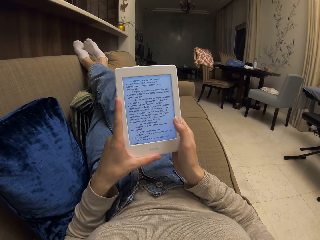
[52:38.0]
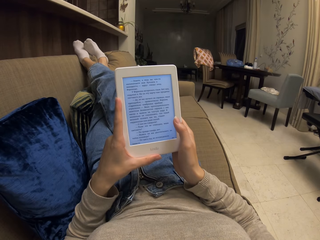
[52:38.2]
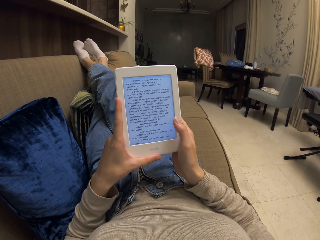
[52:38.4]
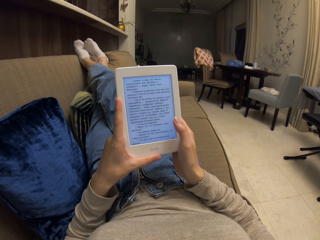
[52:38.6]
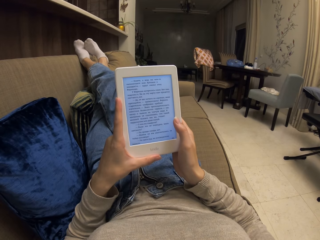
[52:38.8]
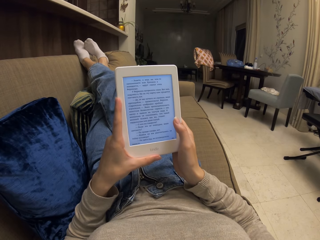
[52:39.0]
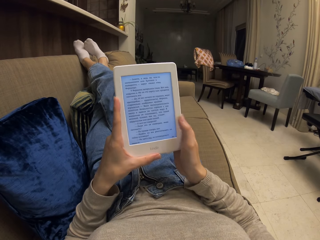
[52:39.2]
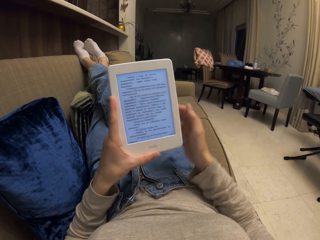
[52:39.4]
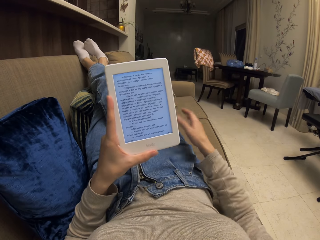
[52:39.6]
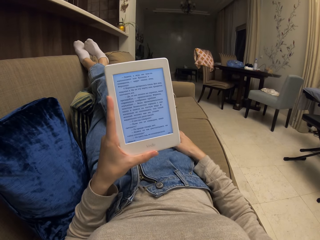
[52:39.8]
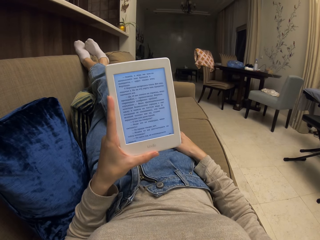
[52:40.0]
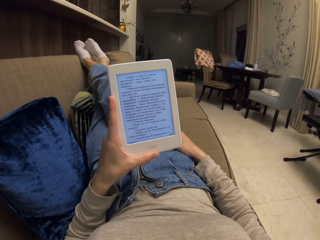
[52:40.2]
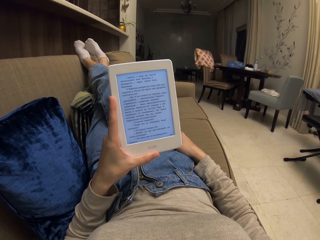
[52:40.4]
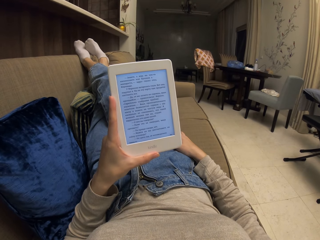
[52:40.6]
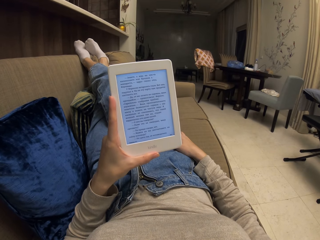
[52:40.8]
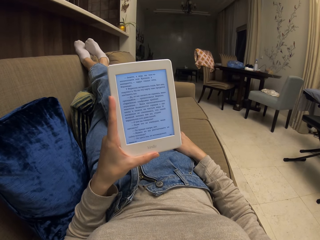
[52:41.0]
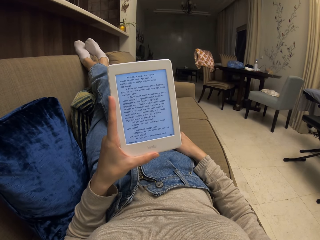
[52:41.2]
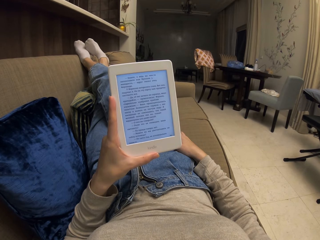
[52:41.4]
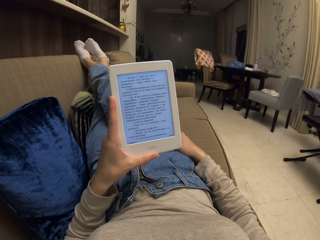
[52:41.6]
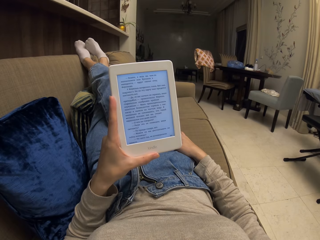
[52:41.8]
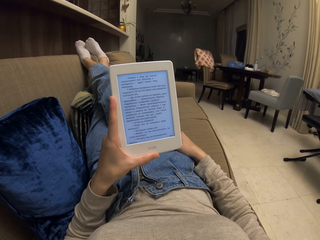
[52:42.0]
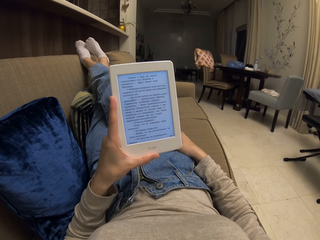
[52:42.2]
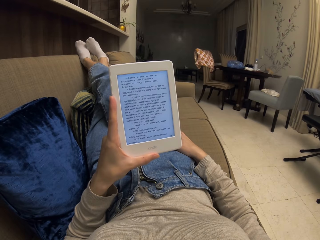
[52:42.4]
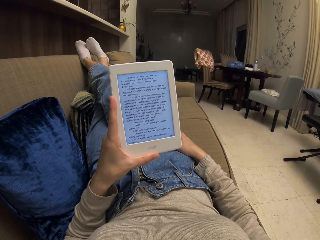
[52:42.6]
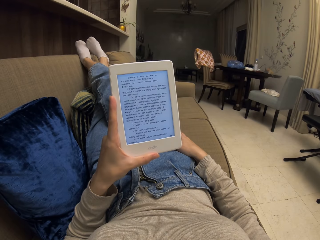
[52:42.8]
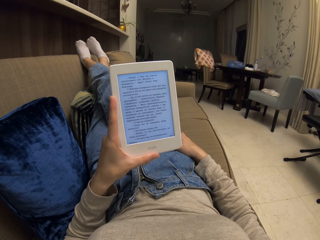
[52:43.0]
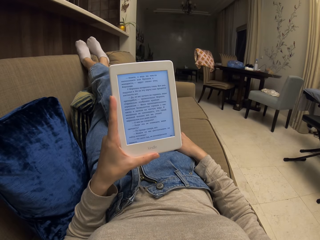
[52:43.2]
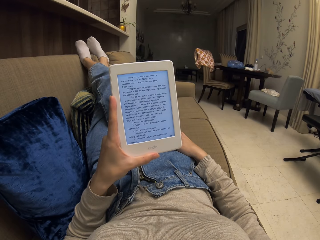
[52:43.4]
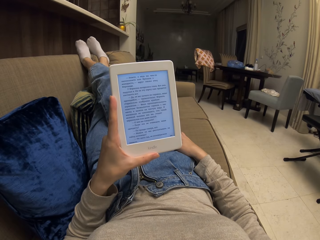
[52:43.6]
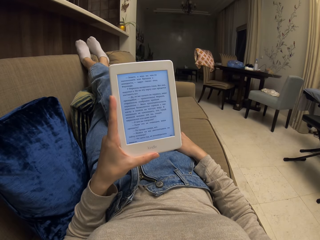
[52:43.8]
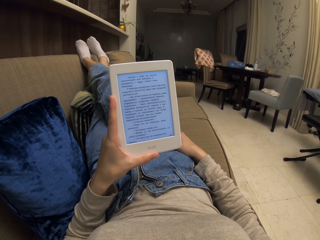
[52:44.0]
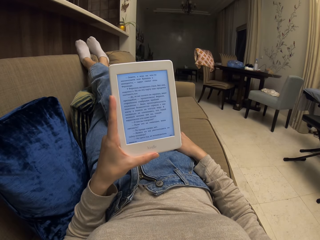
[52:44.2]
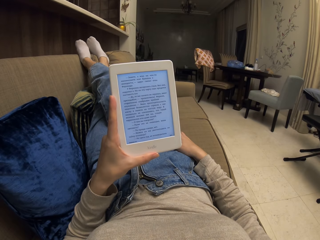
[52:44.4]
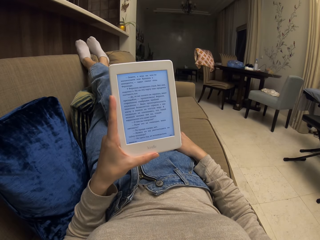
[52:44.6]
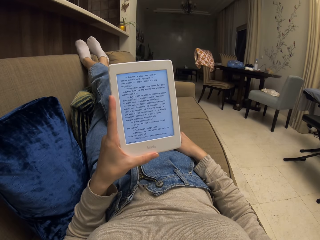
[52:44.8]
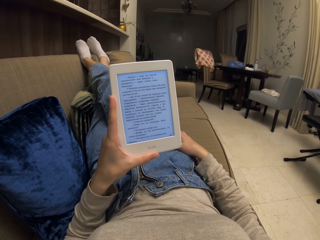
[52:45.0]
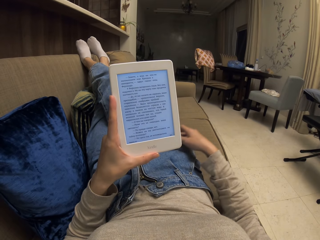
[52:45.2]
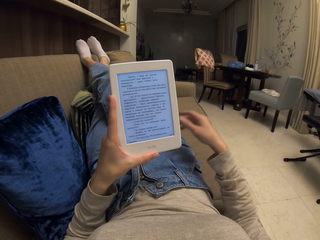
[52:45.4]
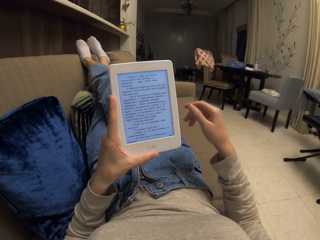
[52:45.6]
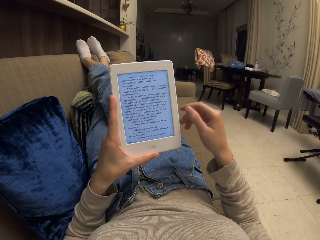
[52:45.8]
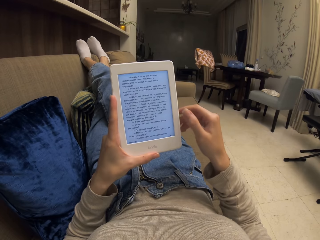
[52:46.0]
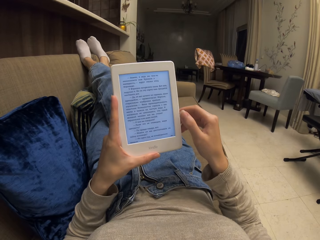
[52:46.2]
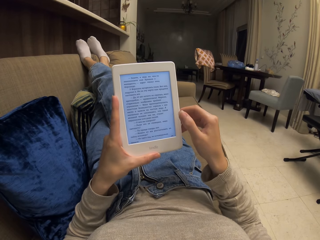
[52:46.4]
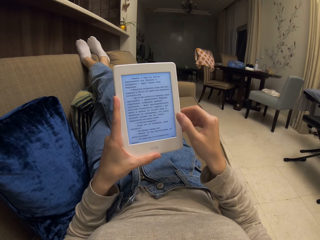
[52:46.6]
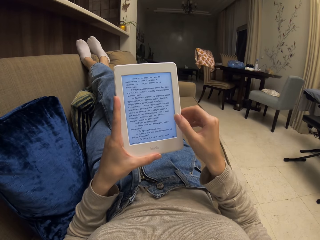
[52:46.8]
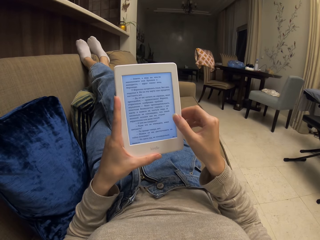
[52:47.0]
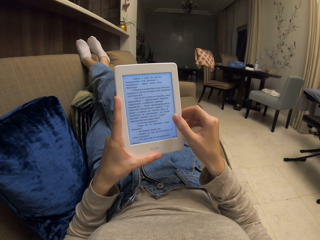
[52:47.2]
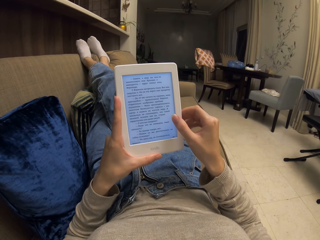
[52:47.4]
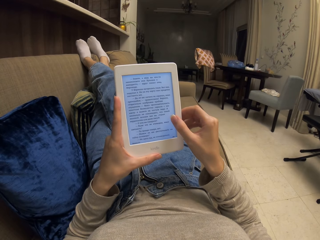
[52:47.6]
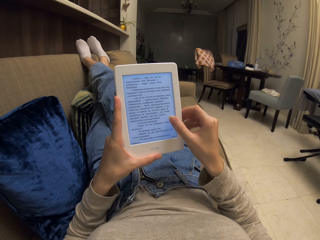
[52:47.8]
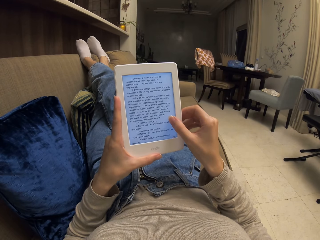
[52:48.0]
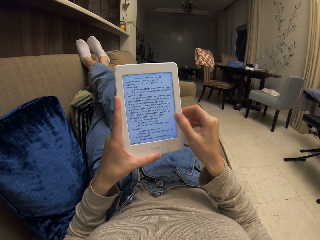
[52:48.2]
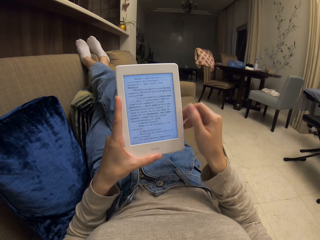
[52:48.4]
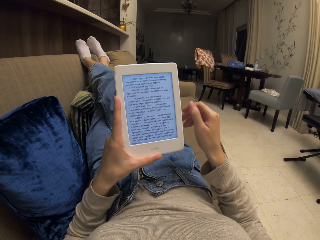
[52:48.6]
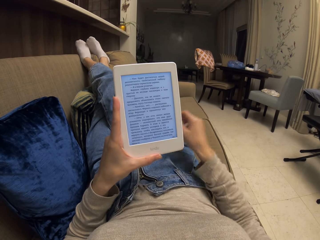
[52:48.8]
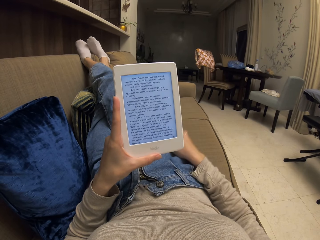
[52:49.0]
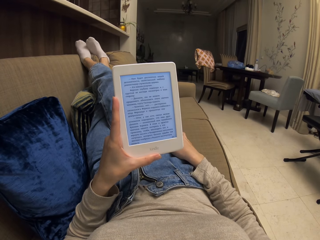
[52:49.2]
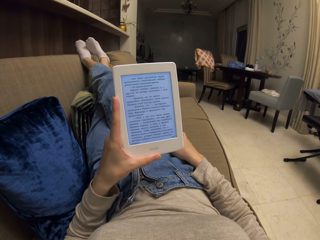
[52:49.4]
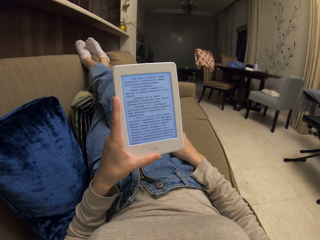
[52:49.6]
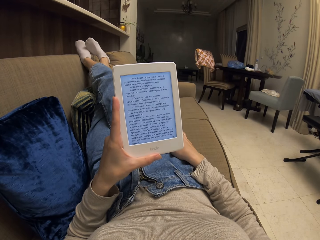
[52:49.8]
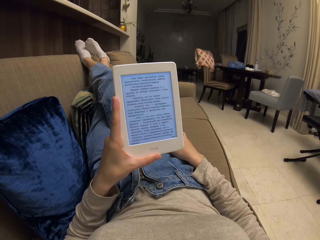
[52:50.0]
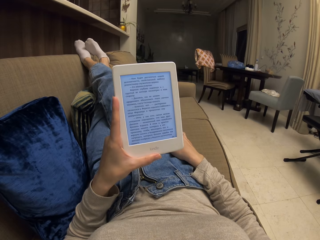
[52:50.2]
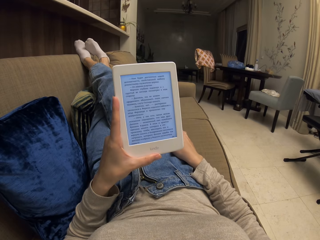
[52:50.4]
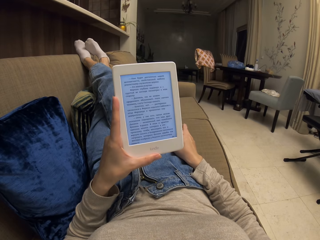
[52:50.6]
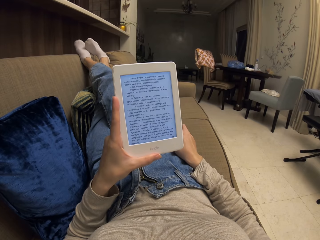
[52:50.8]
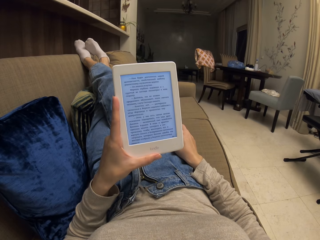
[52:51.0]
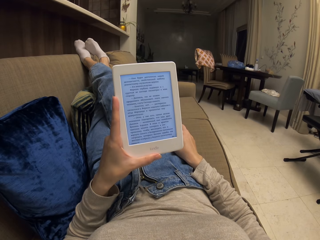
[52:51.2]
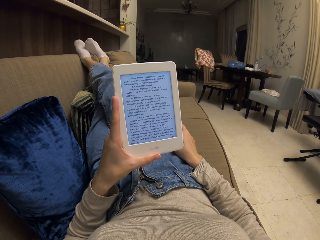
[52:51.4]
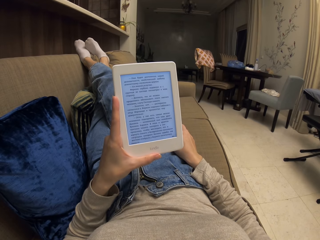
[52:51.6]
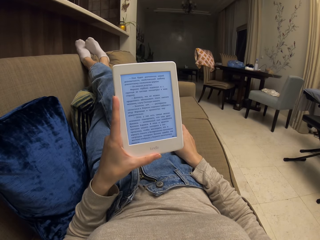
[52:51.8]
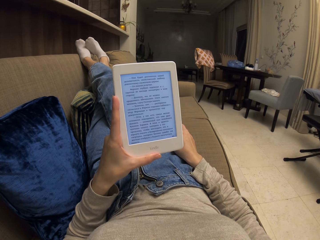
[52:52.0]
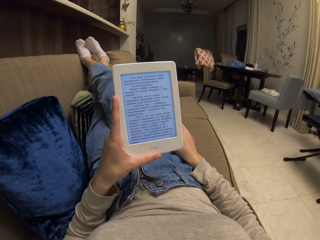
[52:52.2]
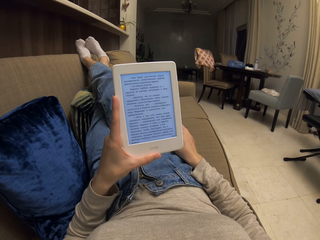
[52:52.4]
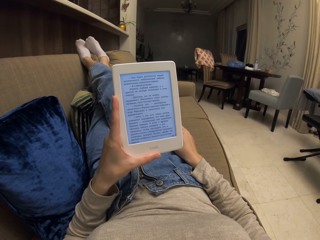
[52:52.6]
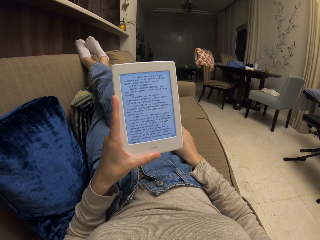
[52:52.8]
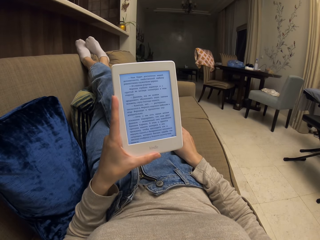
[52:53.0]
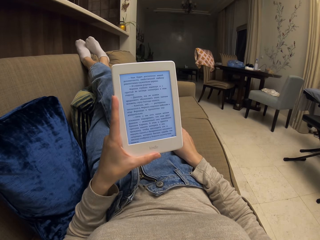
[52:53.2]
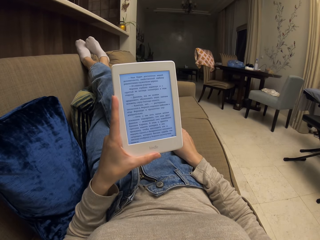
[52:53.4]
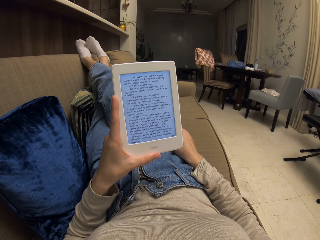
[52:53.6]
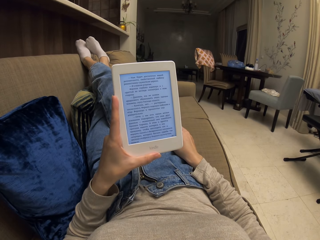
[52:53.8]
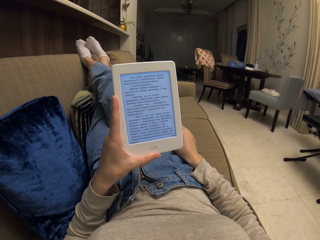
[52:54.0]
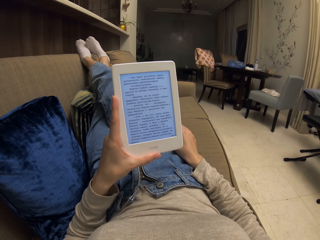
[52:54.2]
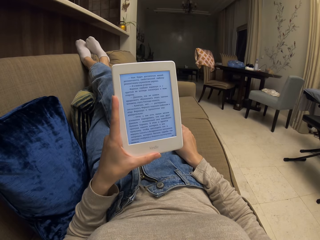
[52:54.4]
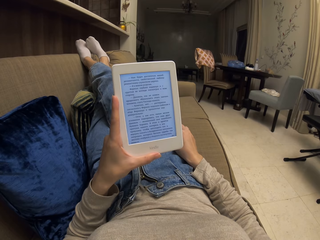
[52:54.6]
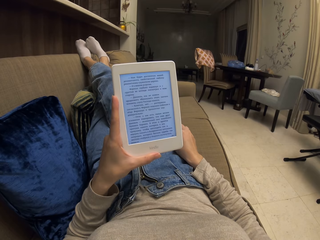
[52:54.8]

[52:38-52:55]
The camera wearer puts the hand on a lap. They remove the hand from the lap. They press the screen of the phone. They put the hand on the lap. They stare at the screen of the phone.

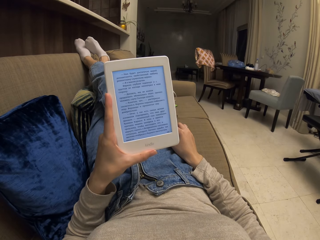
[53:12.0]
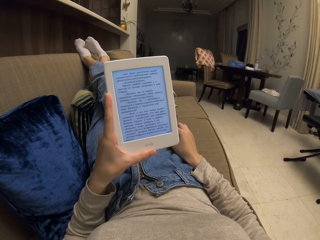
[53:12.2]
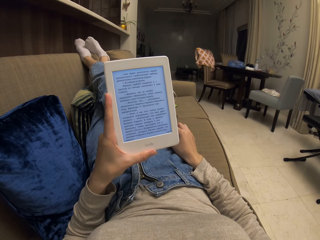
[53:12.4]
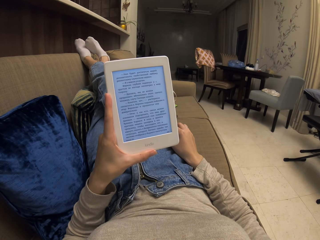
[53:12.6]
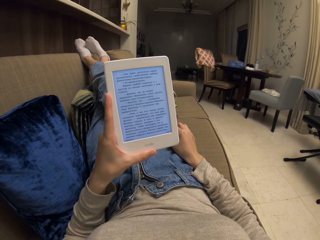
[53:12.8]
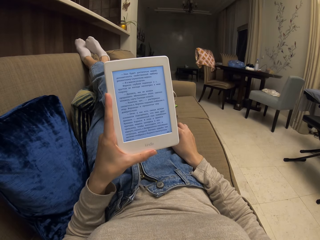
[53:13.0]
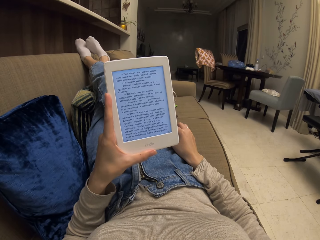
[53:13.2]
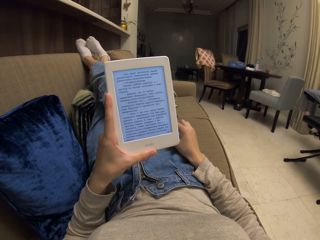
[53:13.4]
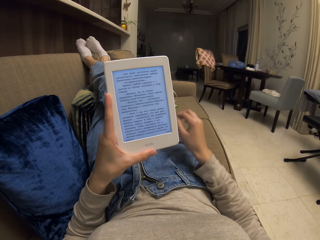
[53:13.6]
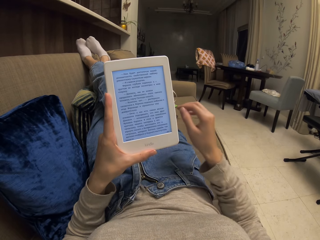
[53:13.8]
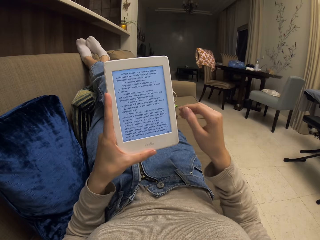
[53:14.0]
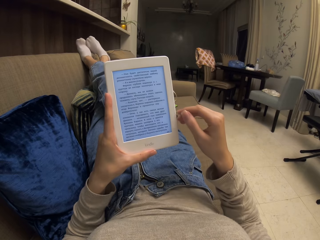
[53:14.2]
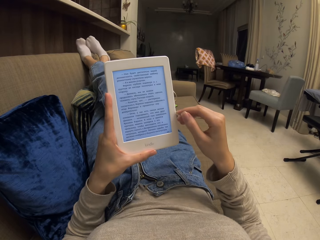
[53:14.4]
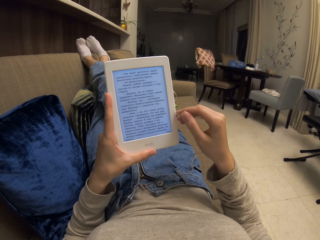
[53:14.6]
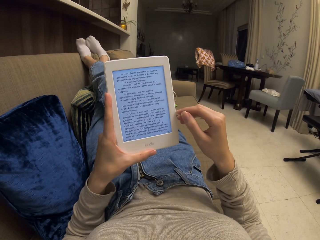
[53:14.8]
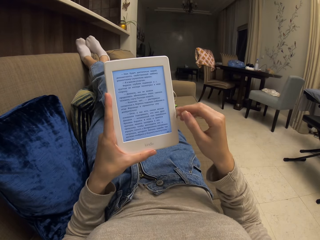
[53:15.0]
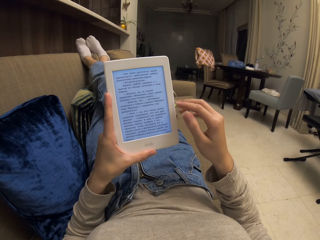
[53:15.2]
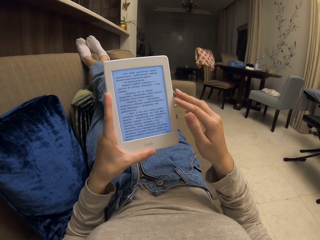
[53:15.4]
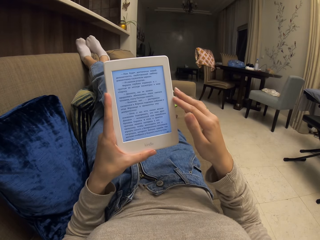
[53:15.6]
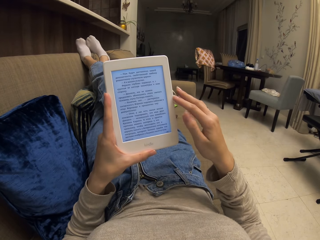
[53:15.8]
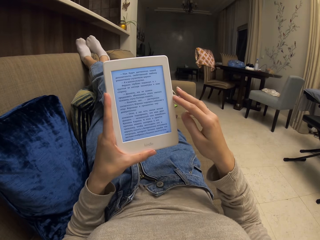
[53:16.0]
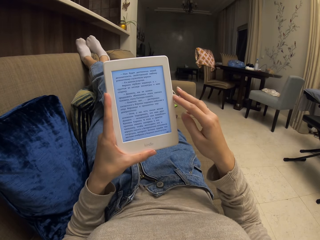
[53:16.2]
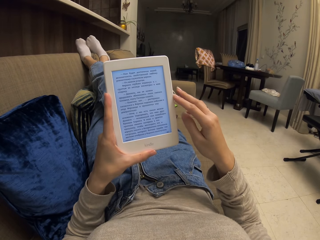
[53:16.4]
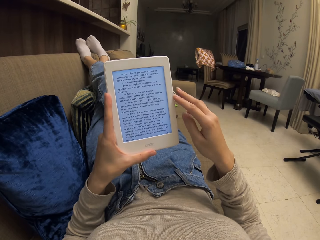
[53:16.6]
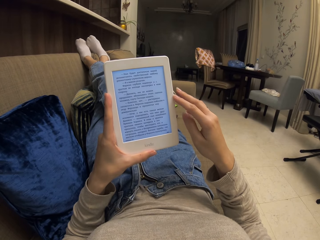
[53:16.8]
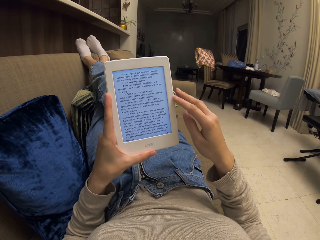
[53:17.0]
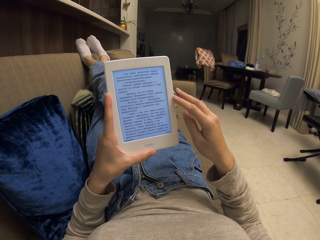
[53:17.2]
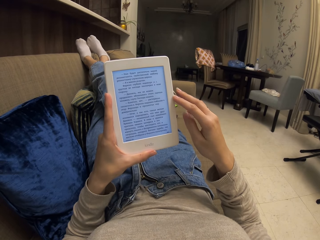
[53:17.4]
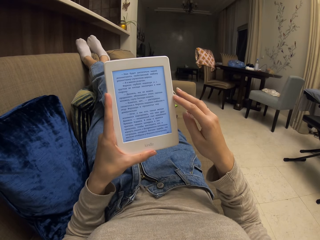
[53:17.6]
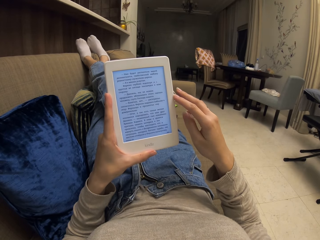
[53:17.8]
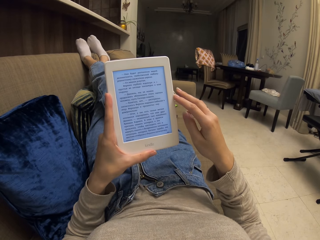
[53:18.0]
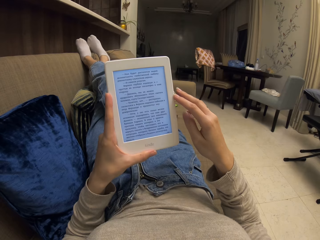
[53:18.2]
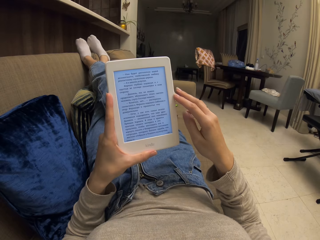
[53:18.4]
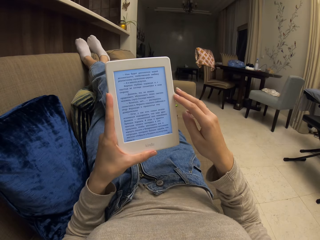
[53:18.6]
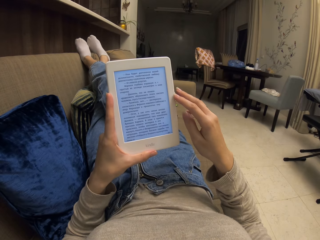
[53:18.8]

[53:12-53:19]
The camera wearer removes the hand from the lap. They touch the phone.
